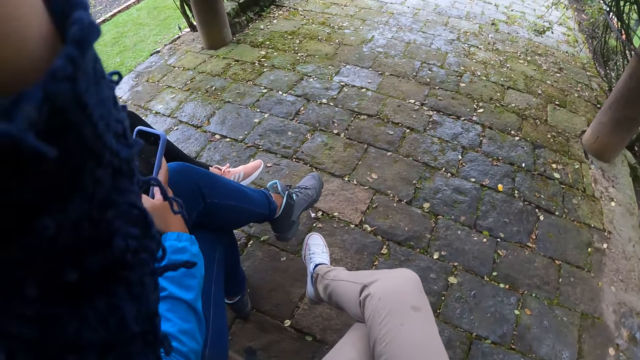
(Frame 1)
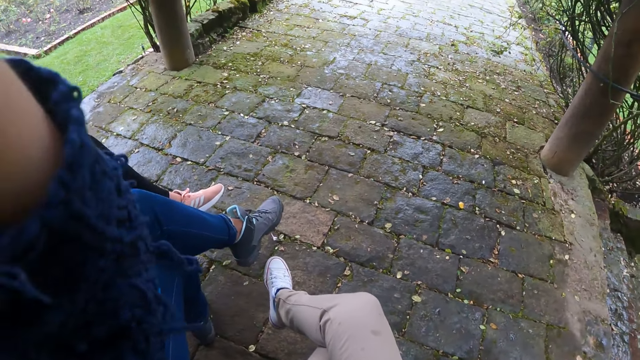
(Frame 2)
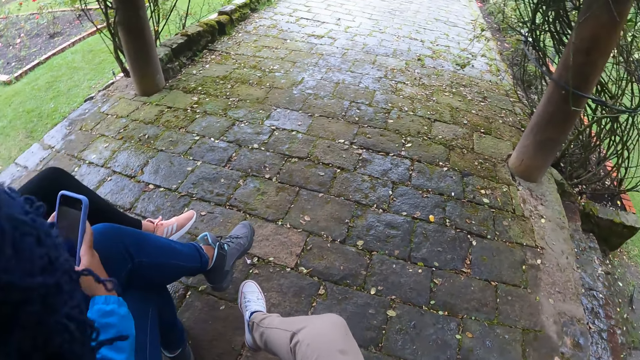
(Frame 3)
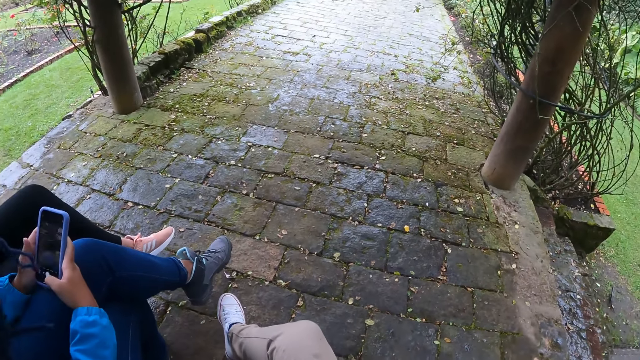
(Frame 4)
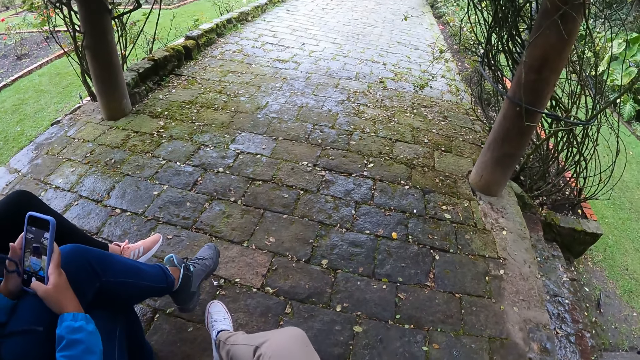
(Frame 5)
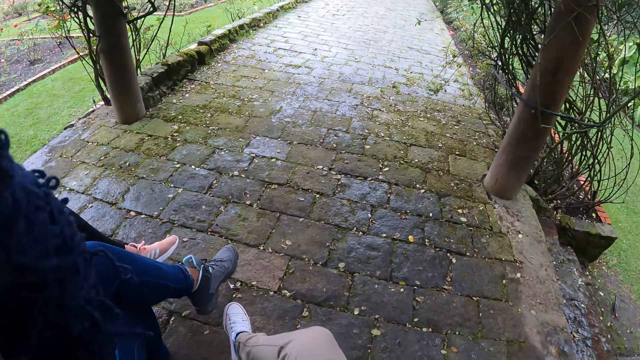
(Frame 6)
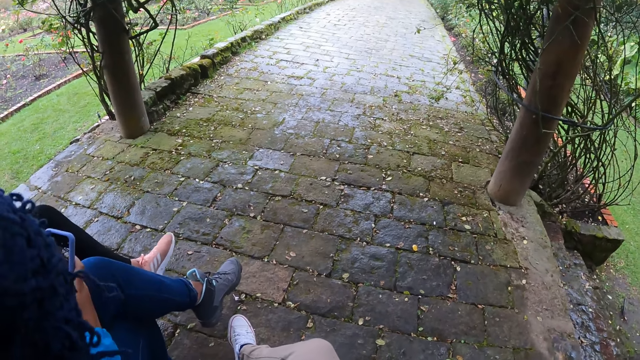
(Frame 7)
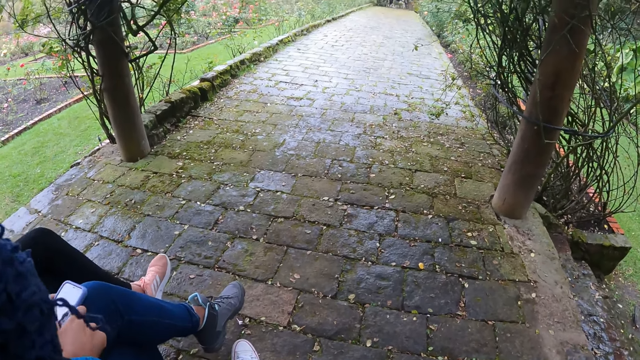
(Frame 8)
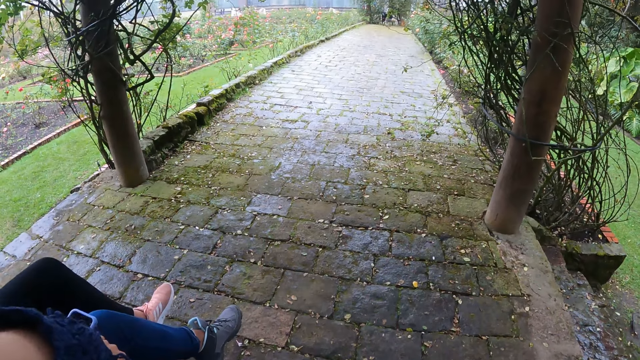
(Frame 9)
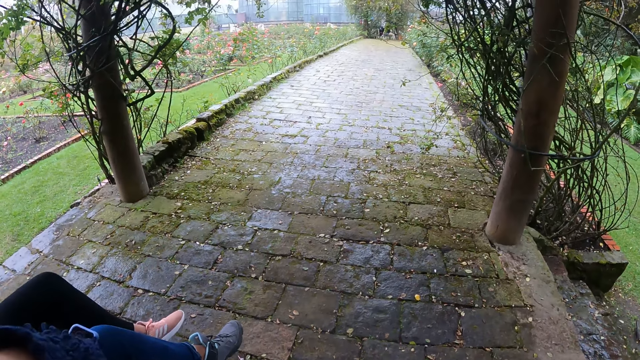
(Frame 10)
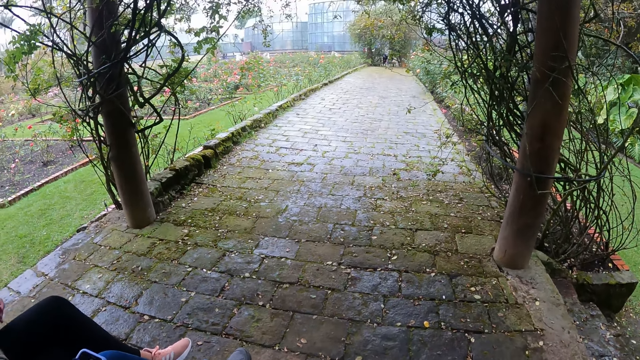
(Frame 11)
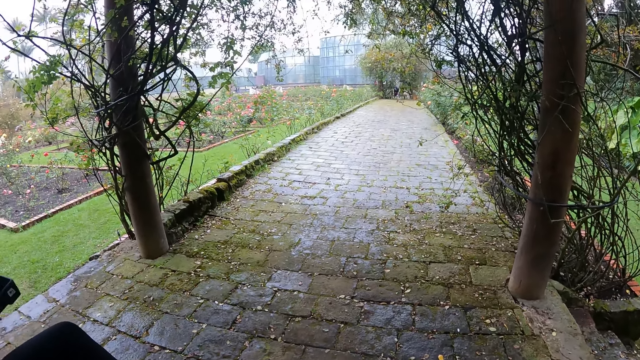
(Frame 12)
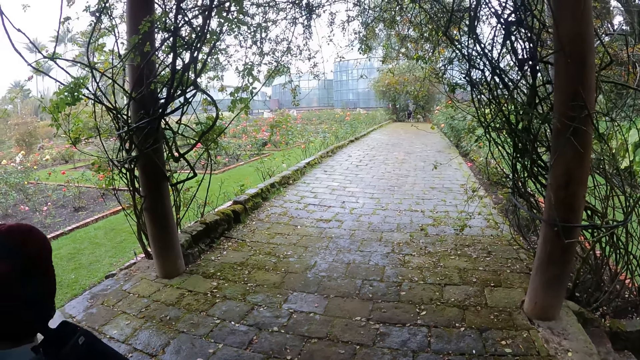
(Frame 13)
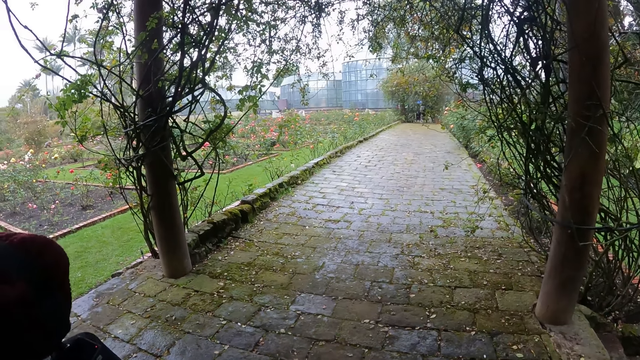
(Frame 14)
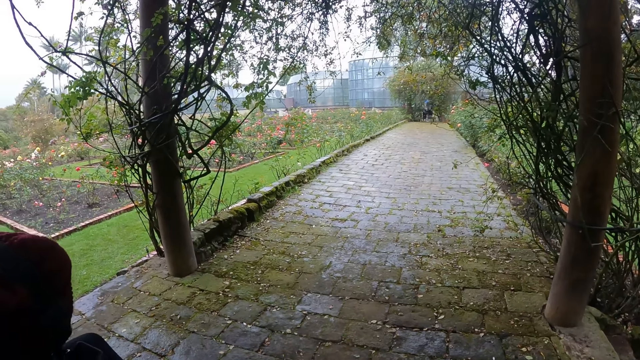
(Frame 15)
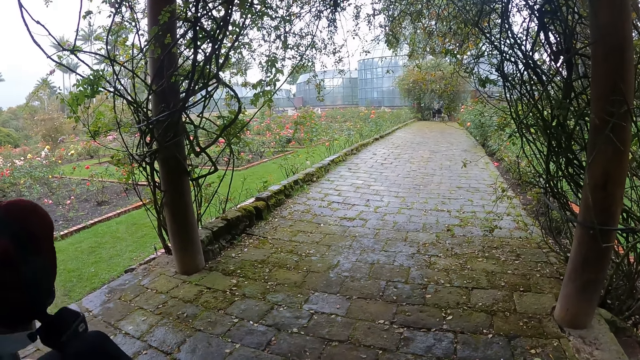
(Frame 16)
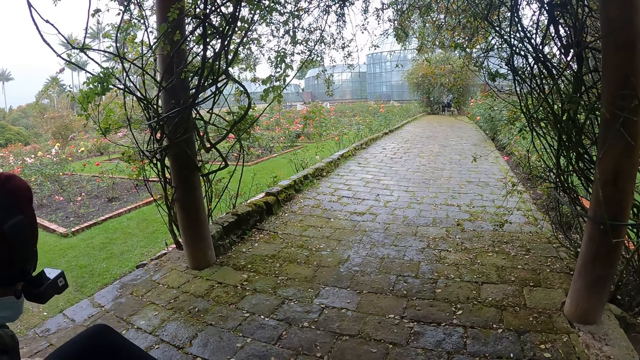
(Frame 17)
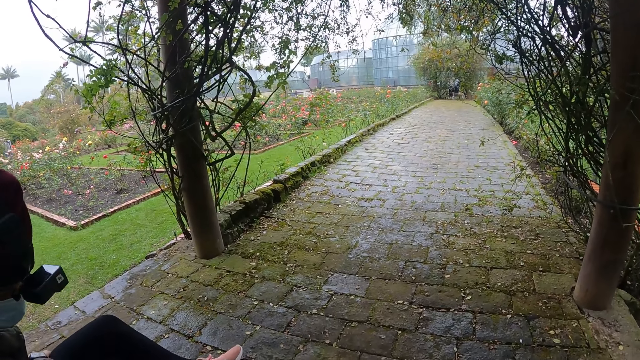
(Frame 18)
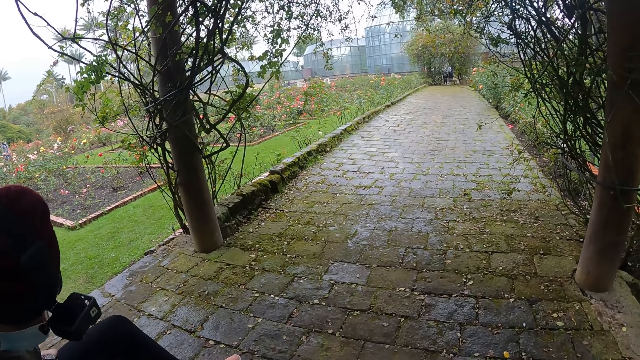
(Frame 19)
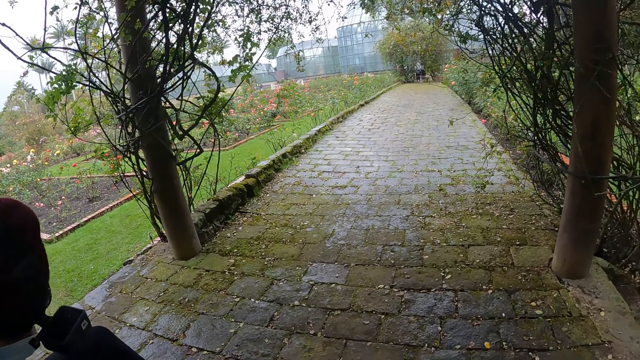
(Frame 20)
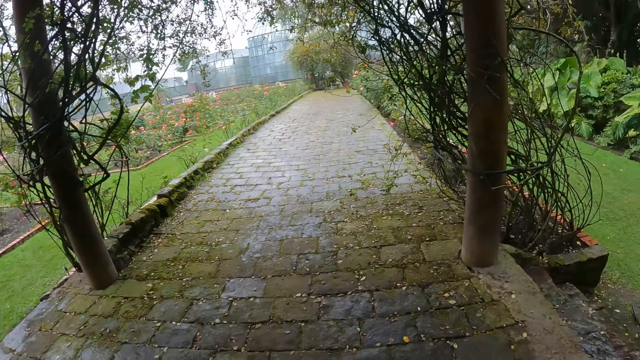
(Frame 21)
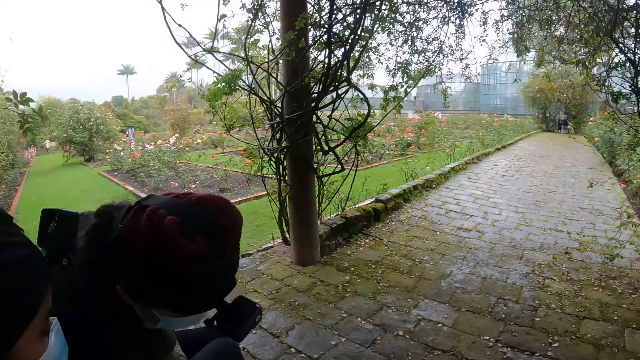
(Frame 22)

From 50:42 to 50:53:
A person holds a phone. The camera wearer turns to the side.

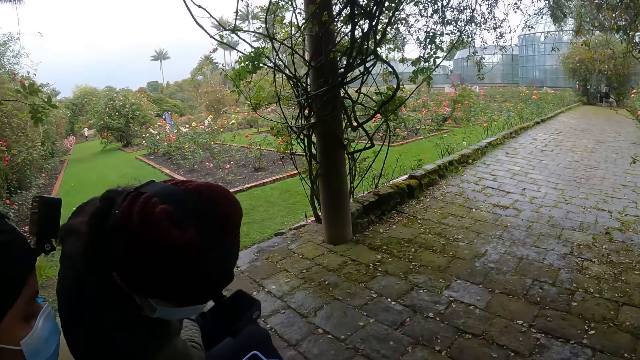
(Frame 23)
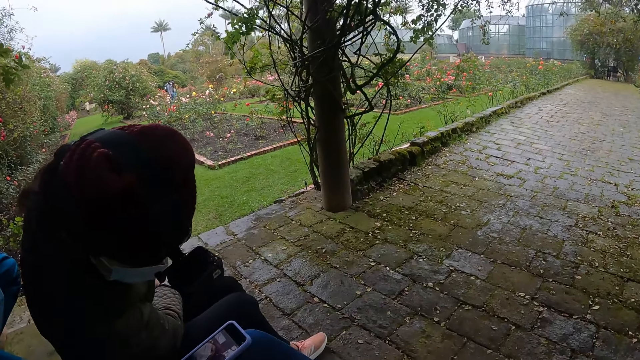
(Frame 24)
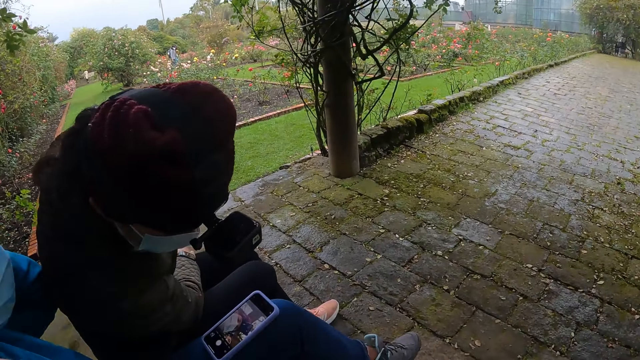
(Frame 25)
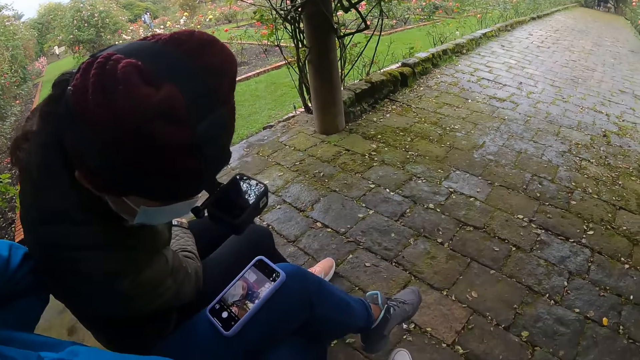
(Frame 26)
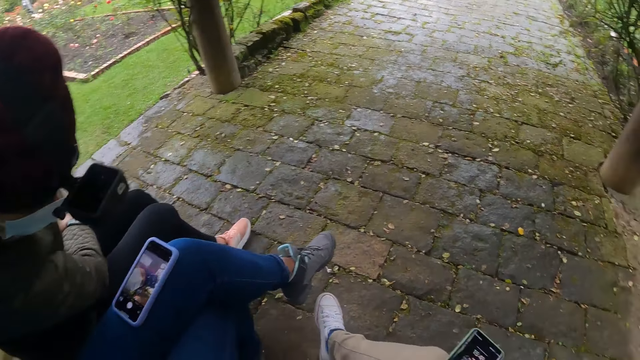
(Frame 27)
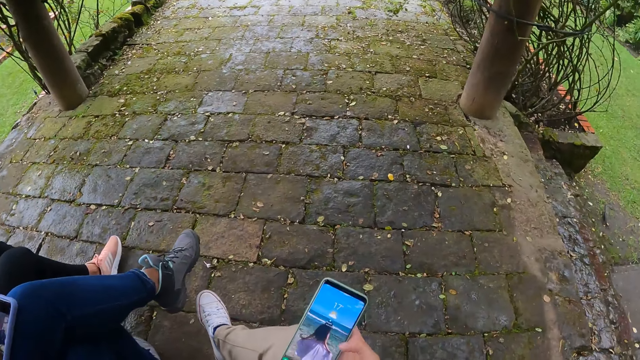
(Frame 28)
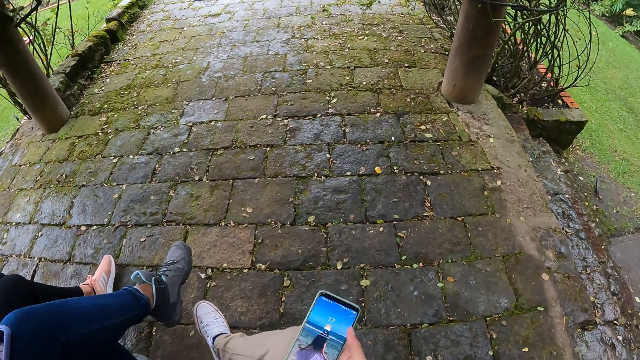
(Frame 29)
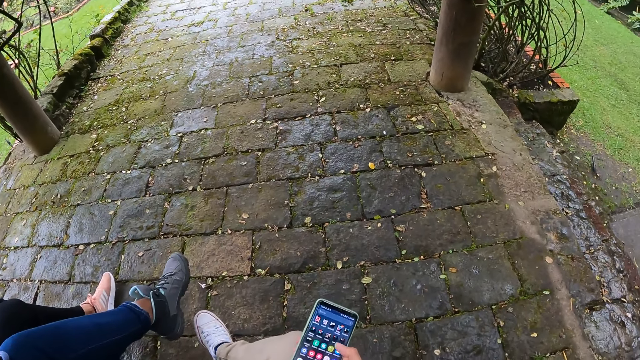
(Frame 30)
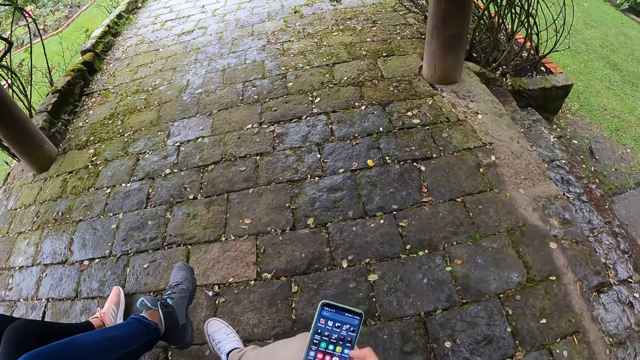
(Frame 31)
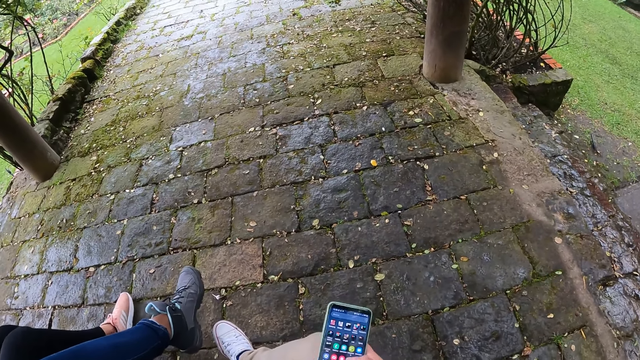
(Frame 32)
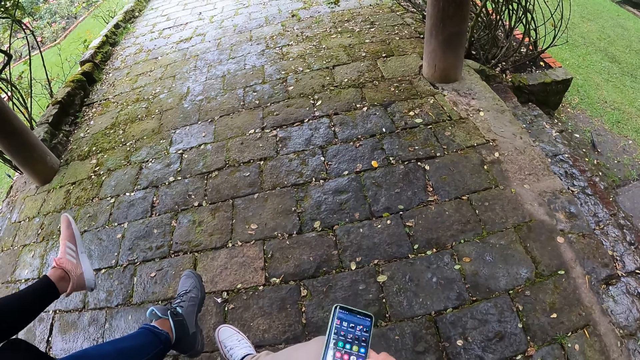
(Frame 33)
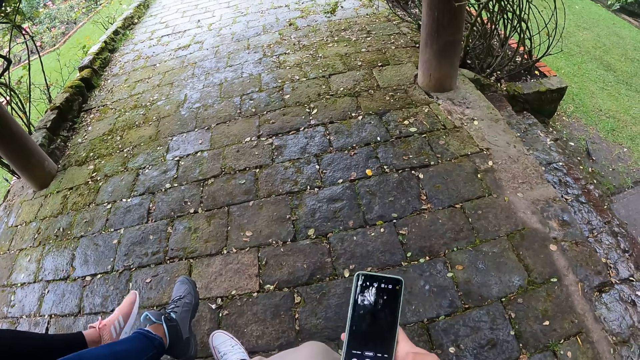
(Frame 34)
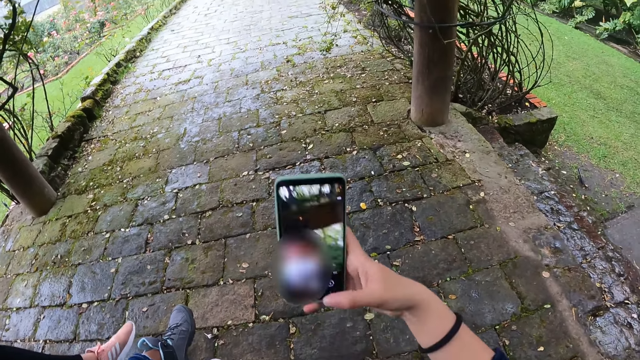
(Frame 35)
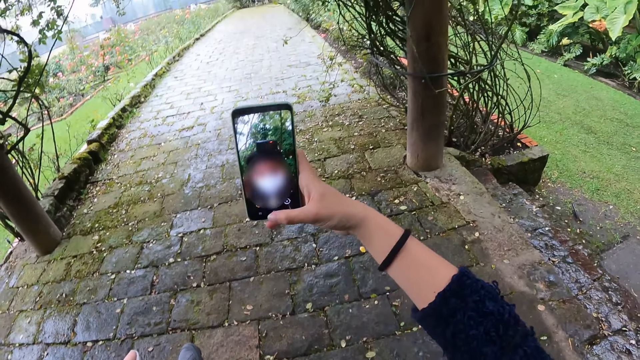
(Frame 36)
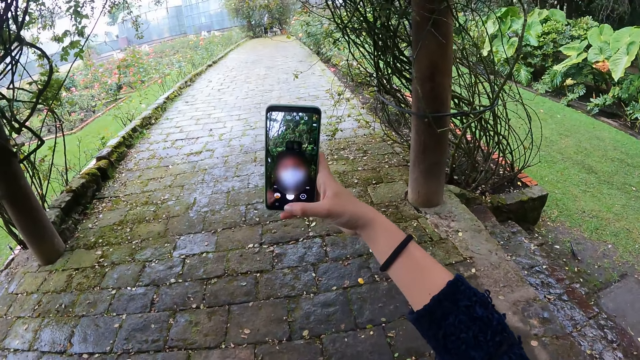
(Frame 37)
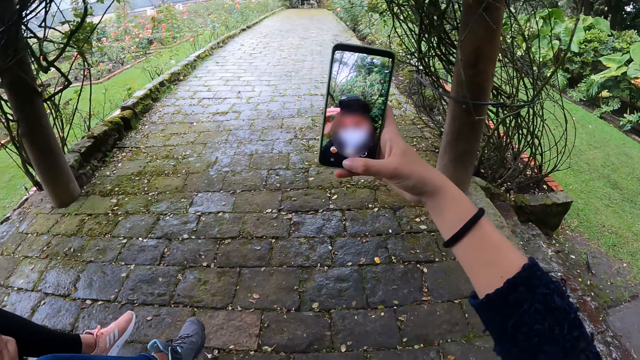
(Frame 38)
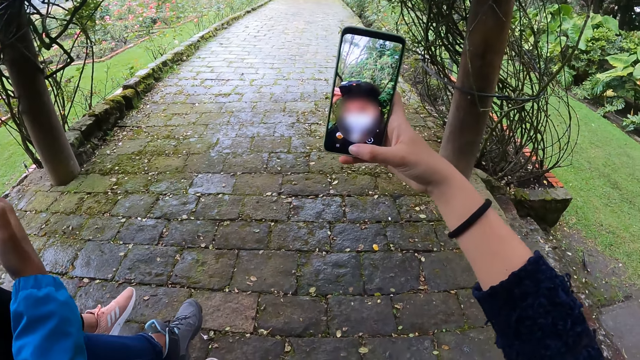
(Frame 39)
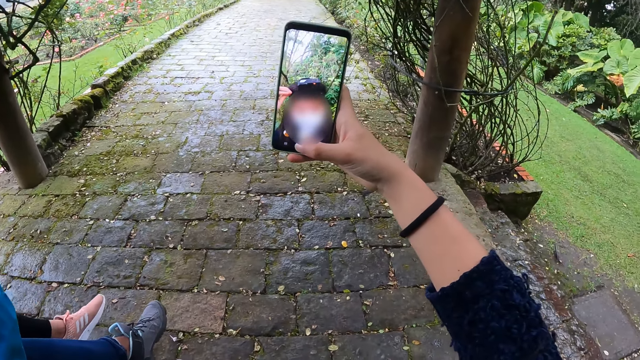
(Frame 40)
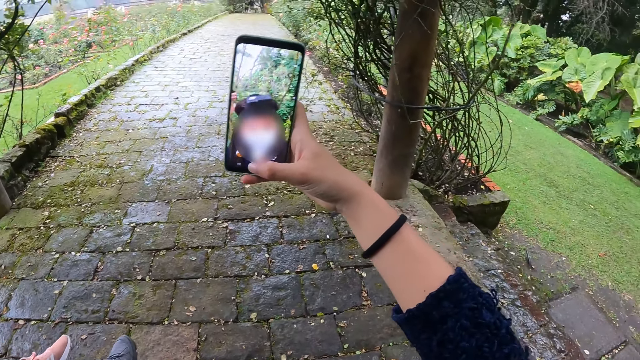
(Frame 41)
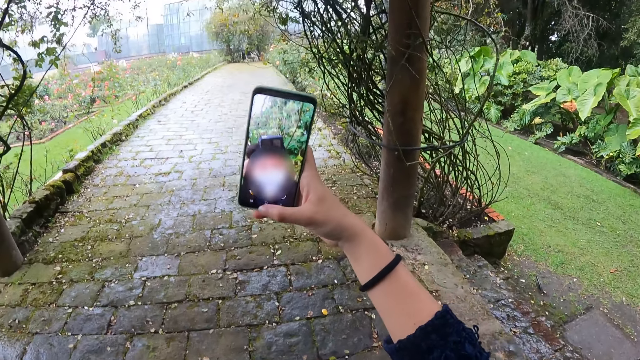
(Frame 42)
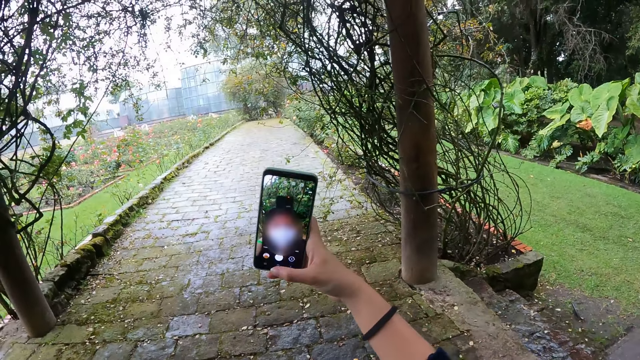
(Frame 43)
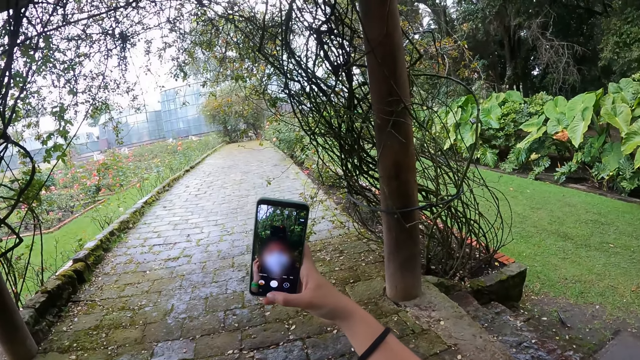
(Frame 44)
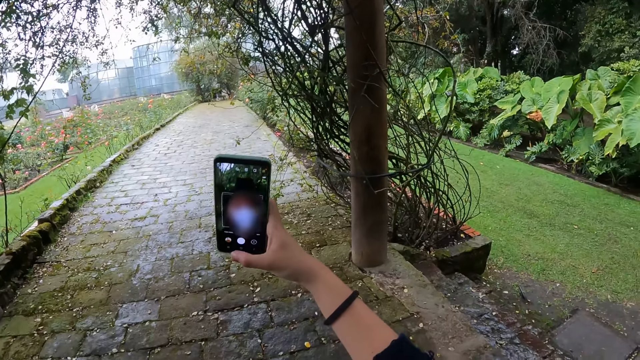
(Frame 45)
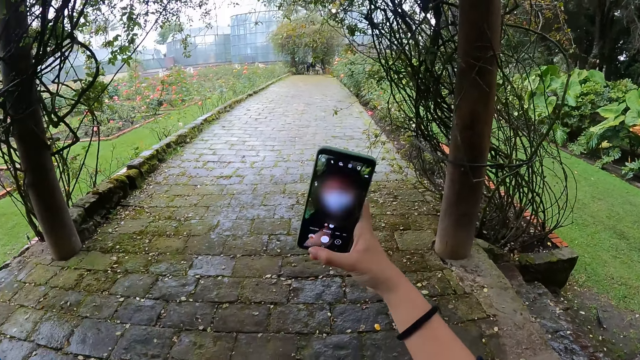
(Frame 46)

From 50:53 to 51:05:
The camera wearer operates her phone with her right hand. She holds the phone. She takes a selfie with the phone in her right hand.
